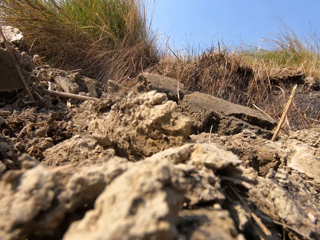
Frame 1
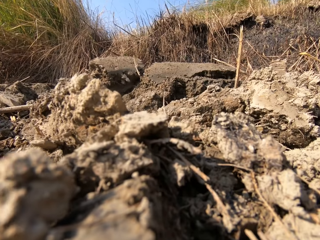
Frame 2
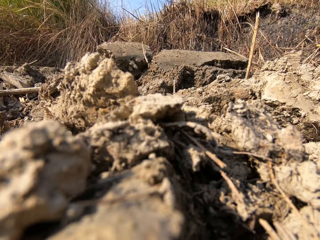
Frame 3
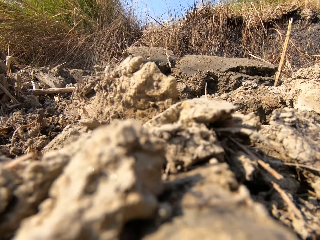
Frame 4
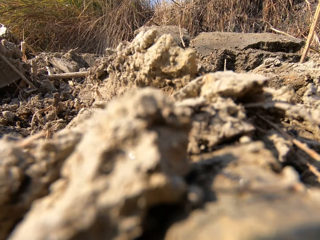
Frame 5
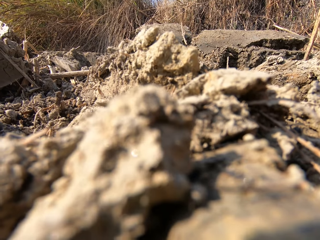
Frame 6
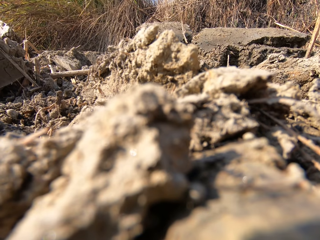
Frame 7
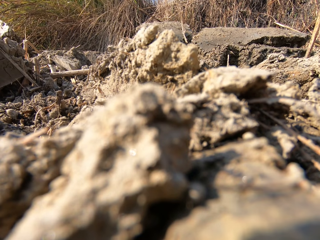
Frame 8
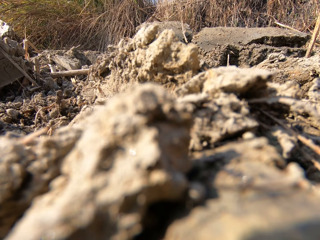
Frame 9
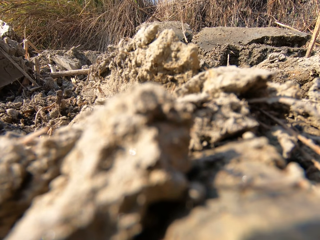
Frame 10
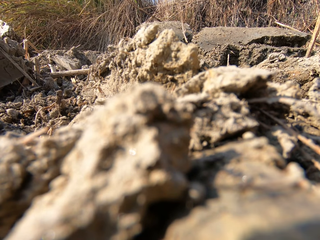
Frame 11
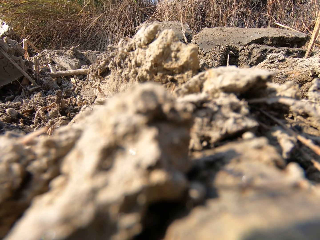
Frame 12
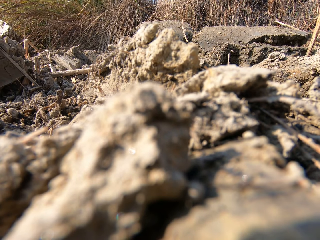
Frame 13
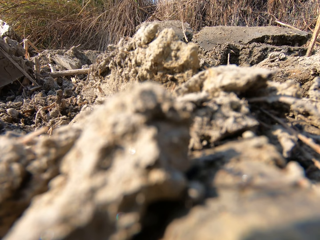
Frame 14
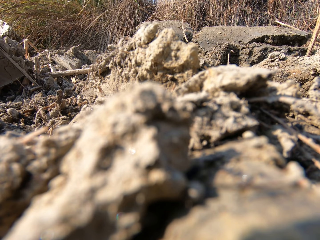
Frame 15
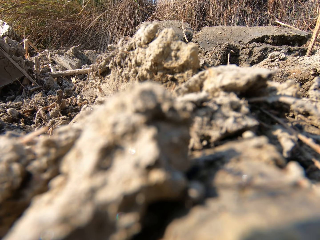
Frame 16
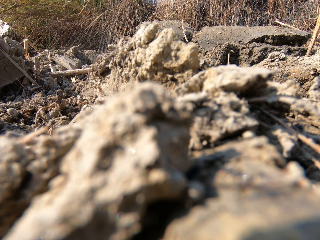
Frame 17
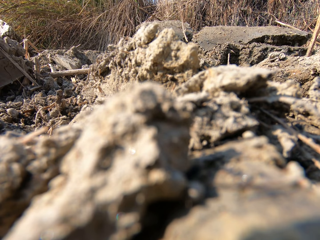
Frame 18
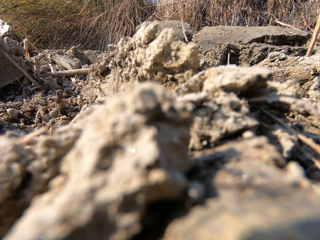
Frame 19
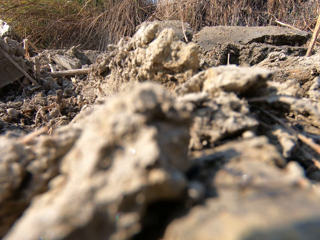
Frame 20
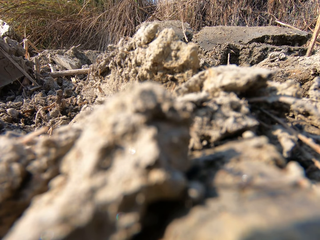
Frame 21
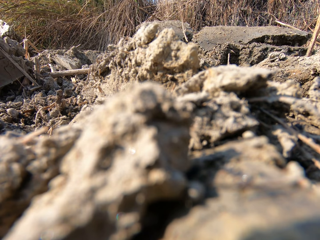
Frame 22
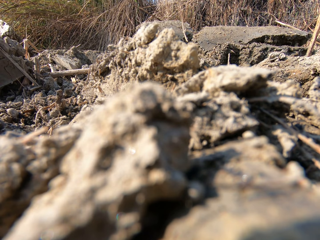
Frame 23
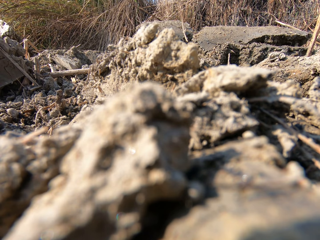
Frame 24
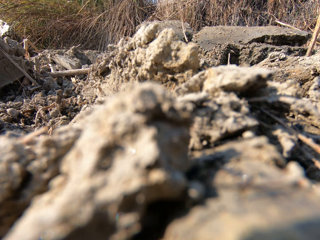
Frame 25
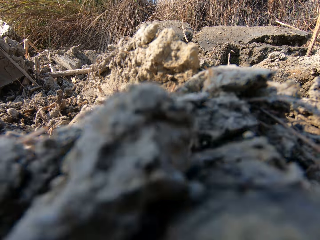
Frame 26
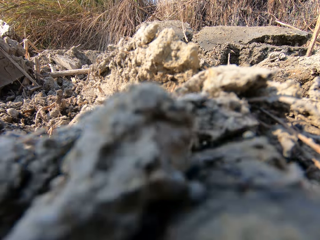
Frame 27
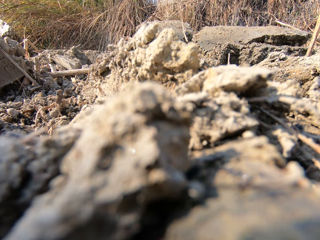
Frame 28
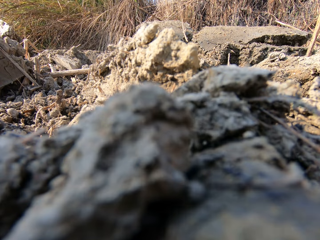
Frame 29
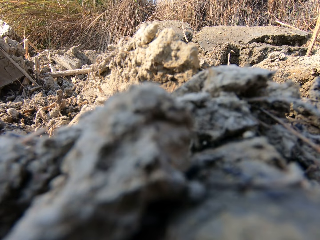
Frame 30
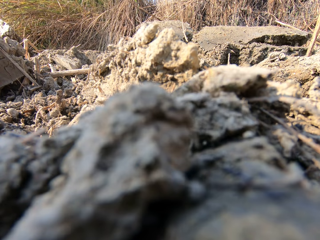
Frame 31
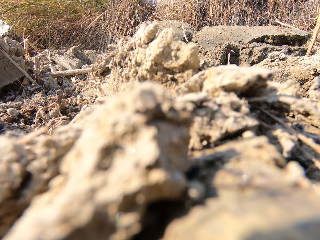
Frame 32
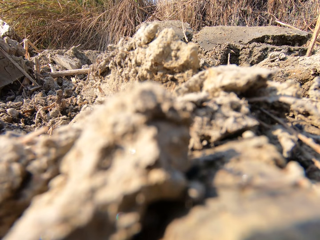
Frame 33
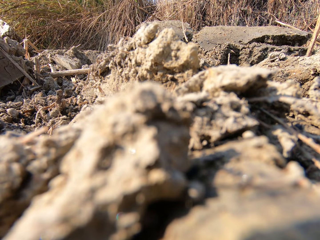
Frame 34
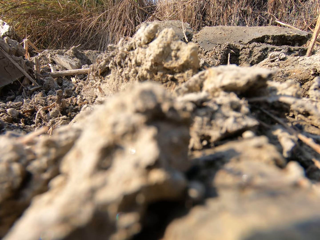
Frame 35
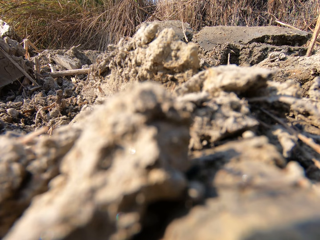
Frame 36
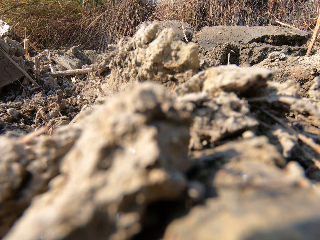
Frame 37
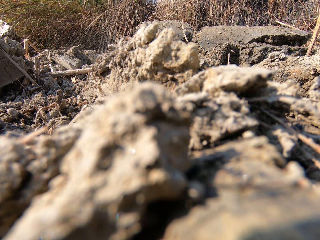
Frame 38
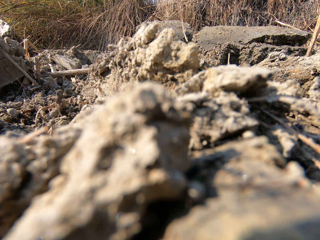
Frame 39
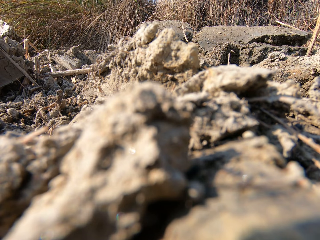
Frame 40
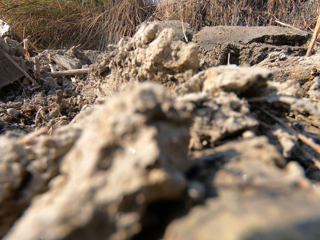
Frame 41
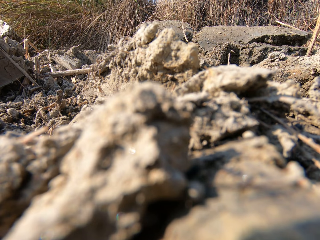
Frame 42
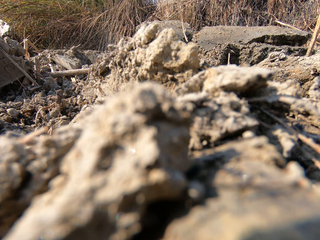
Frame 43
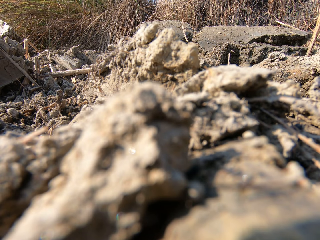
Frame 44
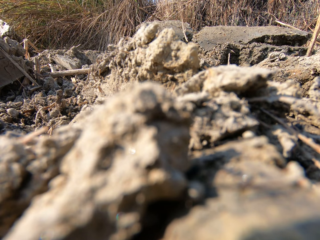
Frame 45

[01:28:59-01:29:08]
The camera wearer removes a camera. They look around. They put the camera on the ground. A man does something.

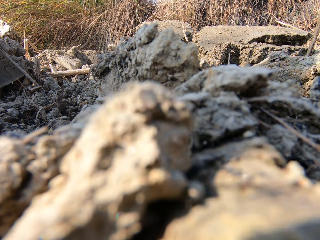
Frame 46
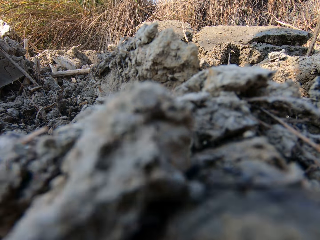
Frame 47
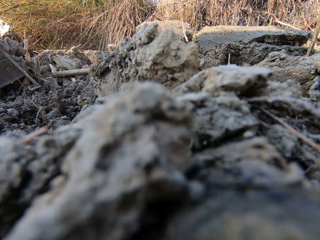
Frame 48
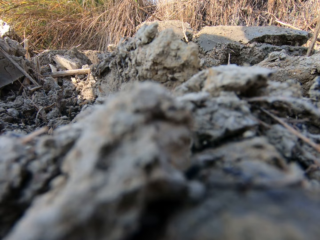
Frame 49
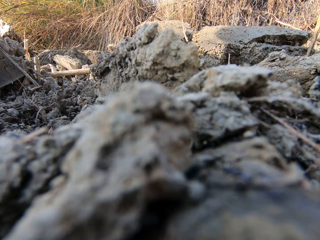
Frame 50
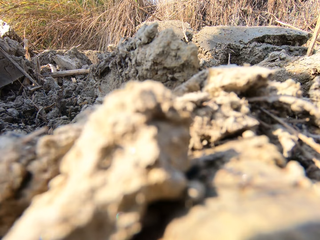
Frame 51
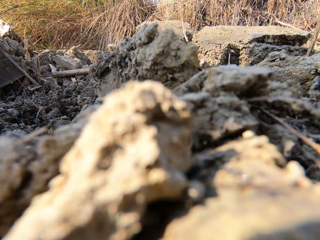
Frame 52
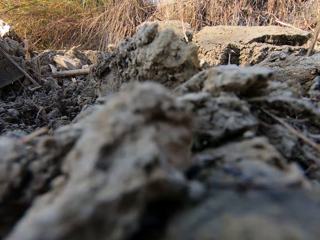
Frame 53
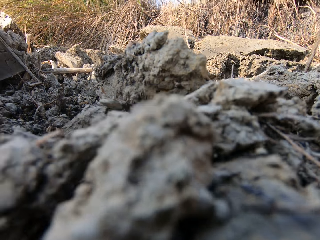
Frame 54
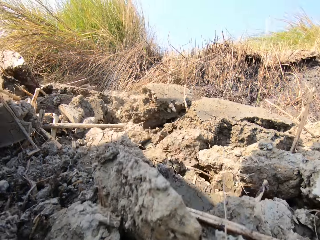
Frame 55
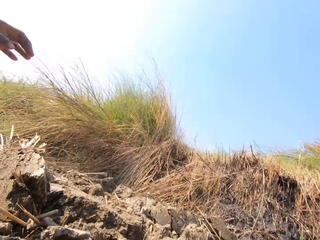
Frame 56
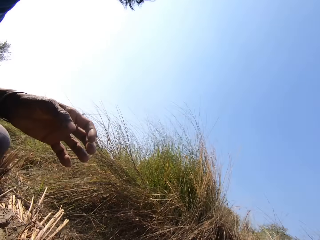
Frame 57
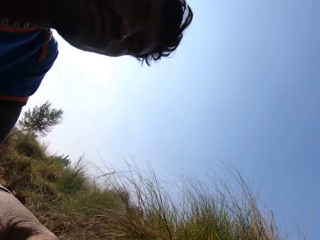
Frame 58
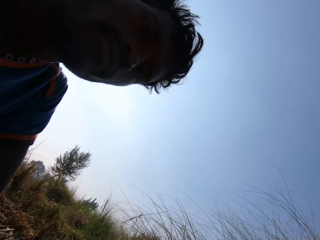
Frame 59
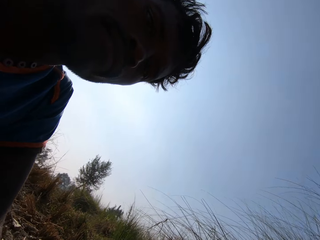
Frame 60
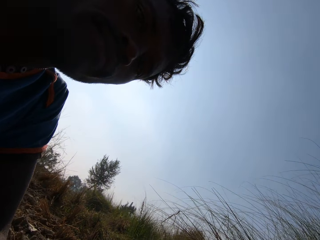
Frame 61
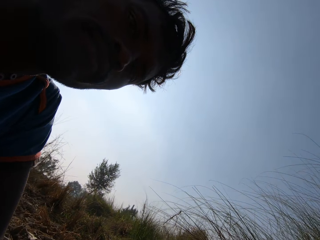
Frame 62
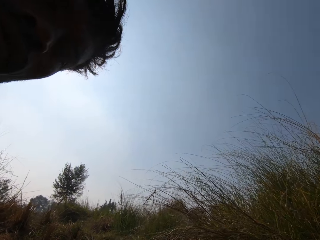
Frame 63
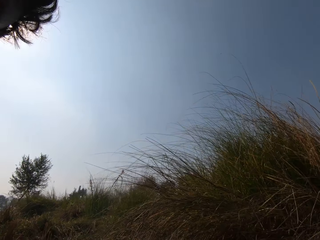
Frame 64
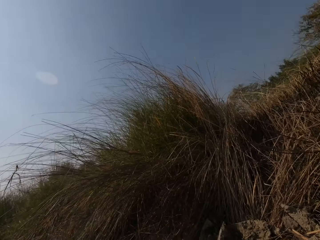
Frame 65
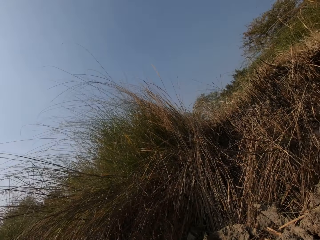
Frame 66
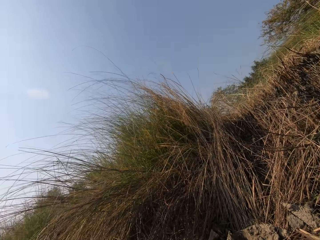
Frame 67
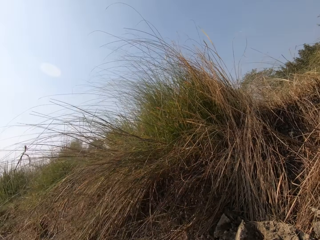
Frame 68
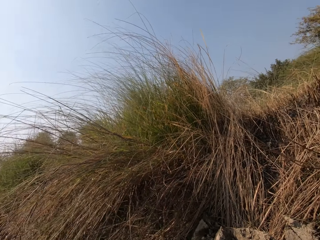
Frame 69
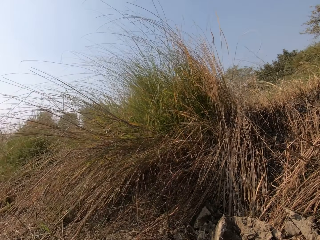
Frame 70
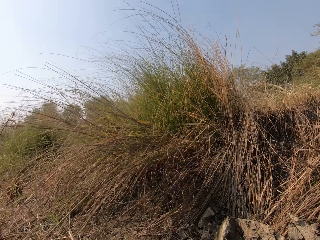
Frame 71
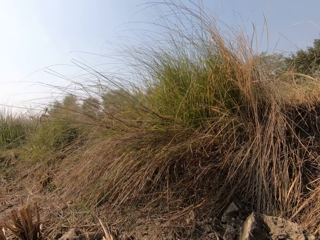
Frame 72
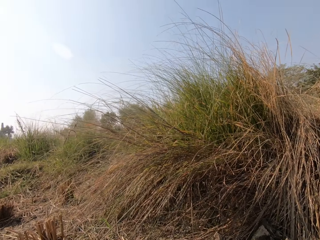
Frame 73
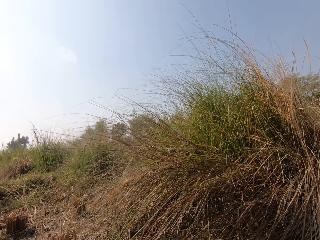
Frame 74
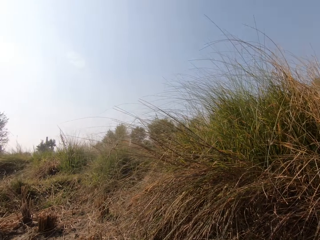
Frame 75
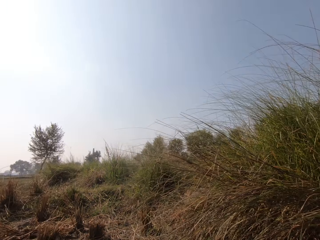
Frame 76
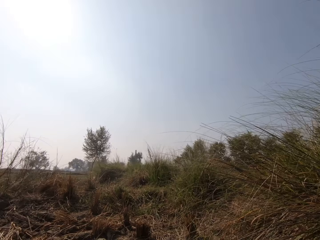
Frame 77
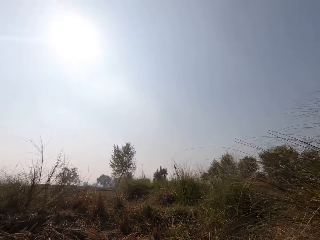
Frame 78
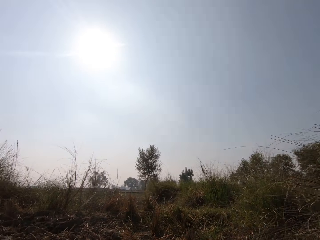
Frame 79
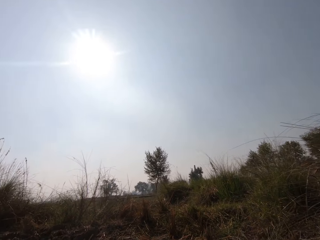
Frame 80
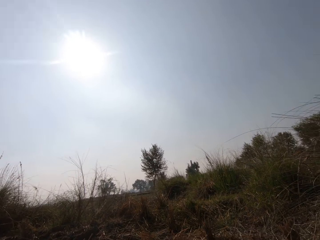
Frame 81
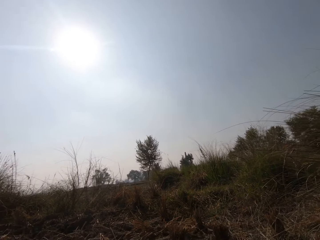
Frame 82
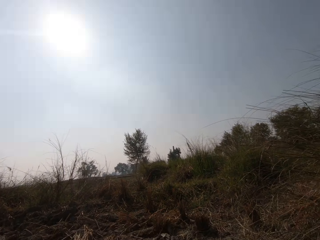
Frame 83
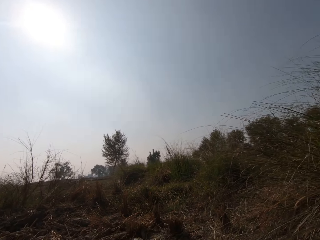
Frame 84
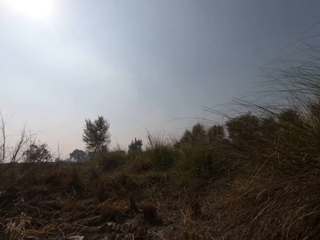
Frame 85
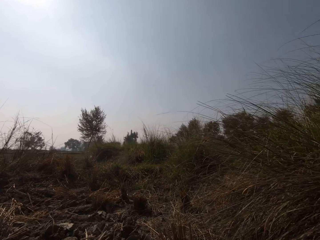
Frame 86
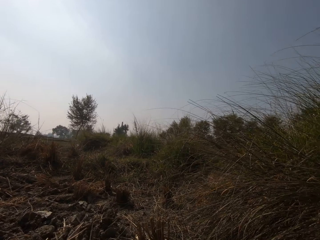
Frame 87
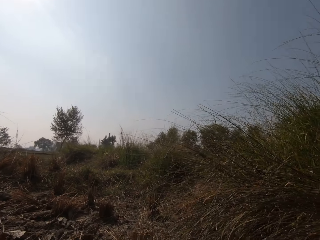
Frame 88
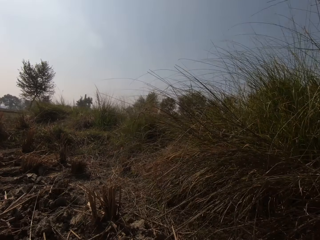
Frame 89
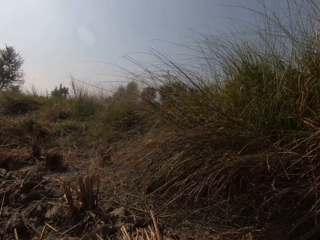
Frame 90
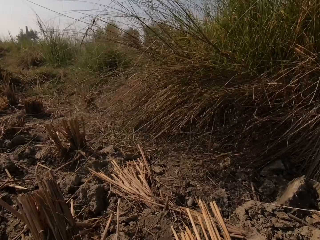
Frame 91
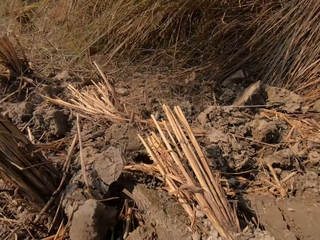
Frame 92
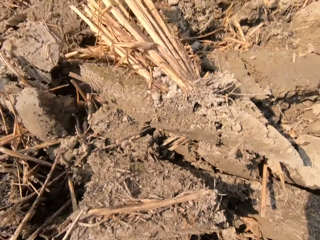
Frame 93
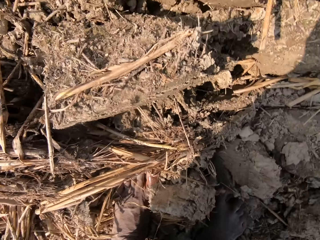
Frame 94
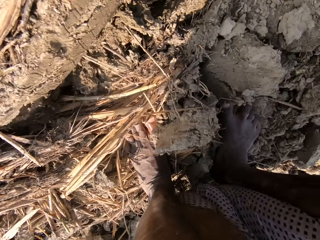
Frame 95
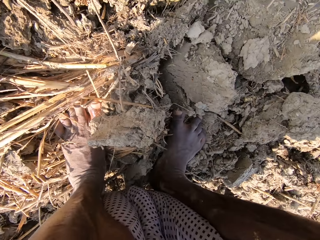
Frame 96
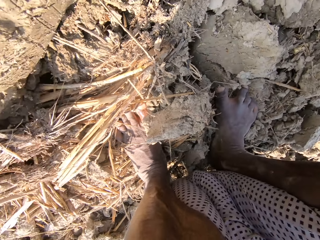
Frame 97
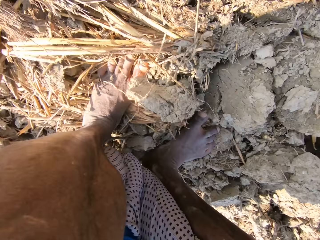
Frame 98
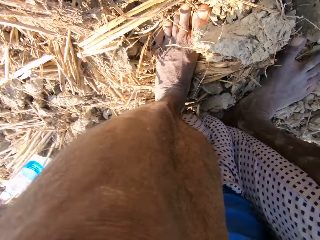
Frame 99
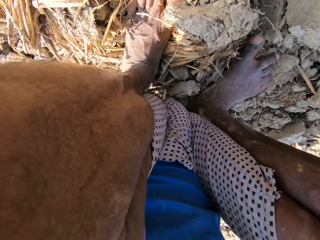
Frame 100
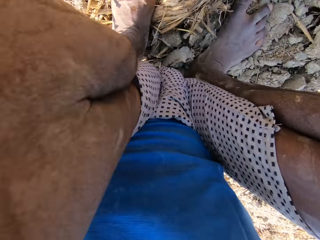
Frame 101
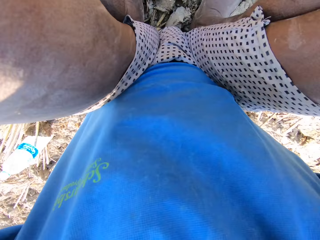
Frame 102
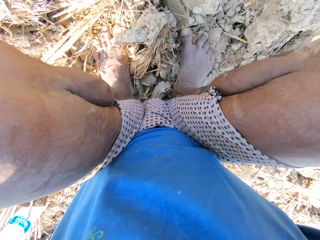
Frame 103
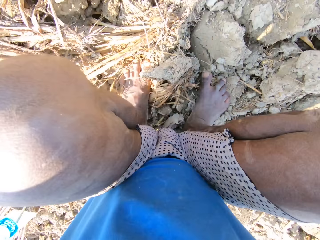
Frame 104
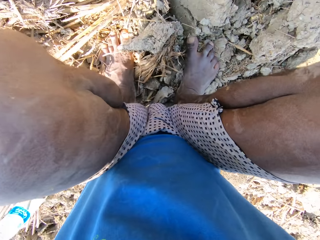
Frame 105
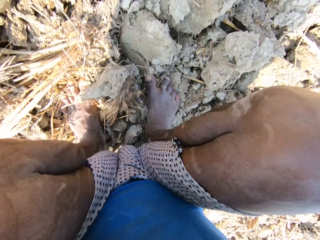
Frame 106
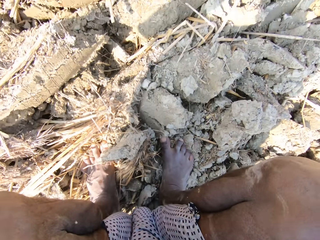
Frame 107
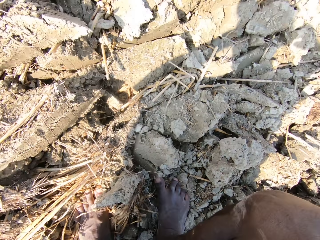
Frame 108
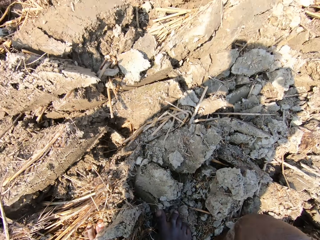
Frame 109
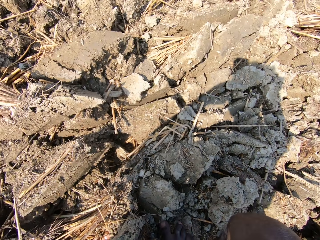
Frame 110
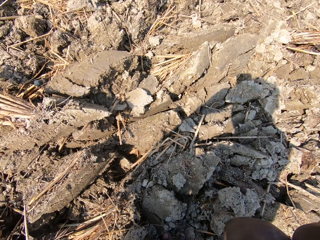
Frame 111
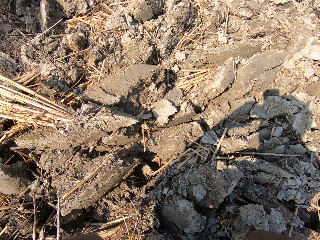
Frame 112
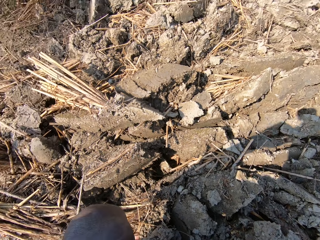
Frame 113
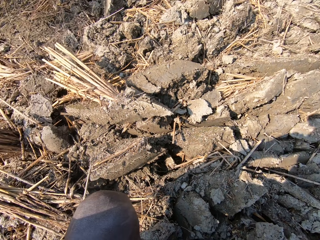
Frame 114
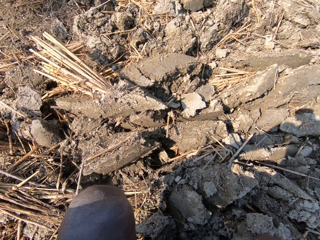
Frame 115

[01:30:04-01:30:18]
The camera wearer picks up a camera on the ground. They put on the camera. They look around. They align the camera. They sit down and look around.
